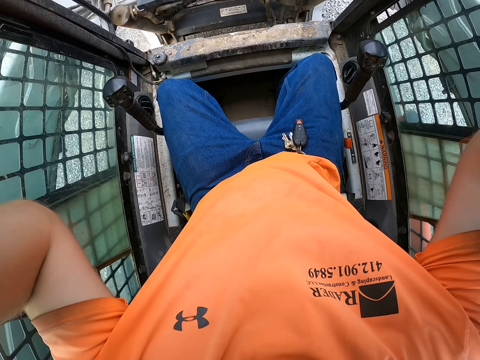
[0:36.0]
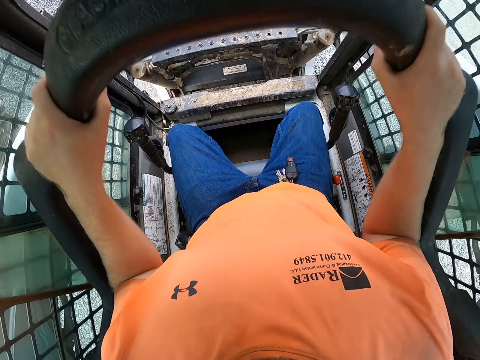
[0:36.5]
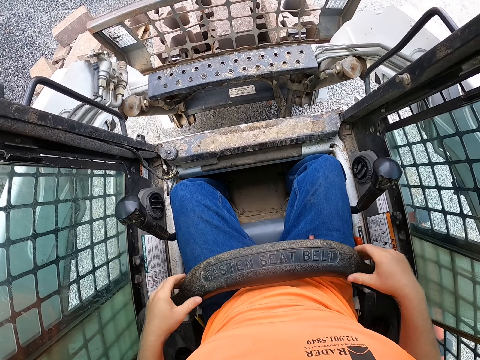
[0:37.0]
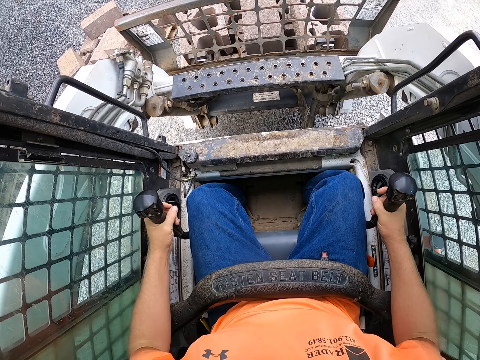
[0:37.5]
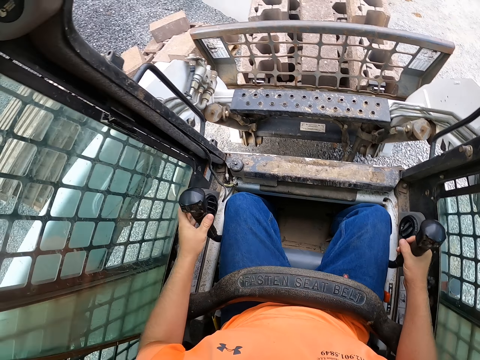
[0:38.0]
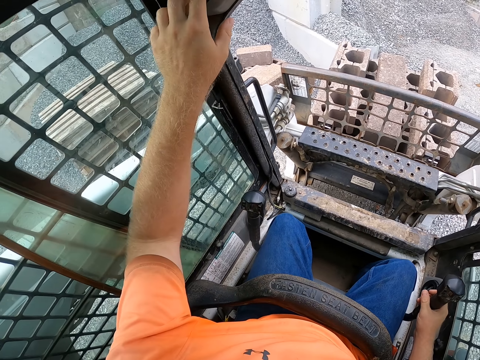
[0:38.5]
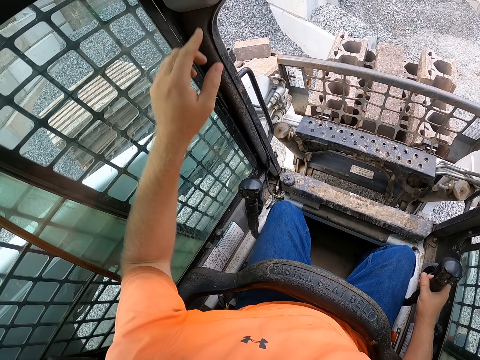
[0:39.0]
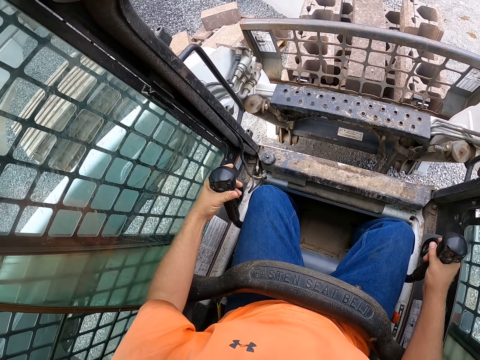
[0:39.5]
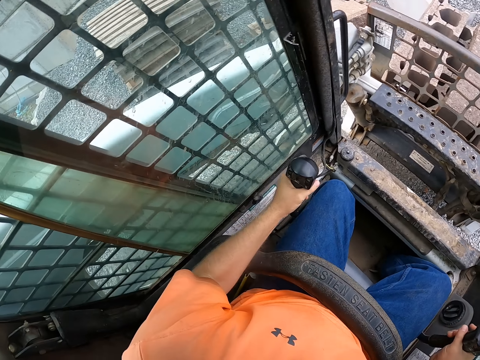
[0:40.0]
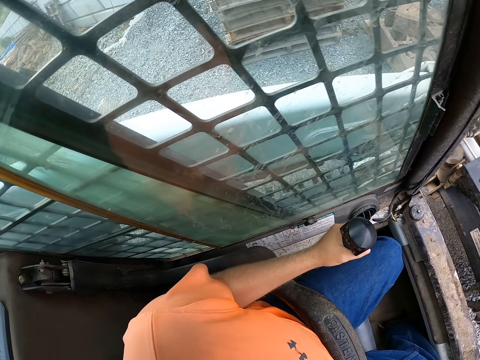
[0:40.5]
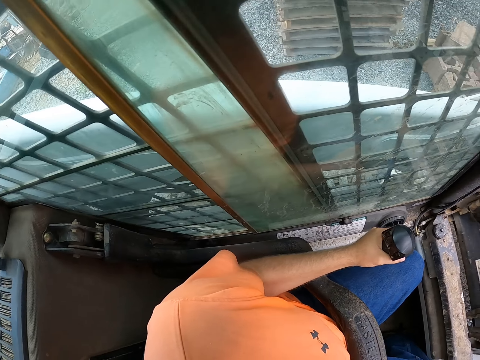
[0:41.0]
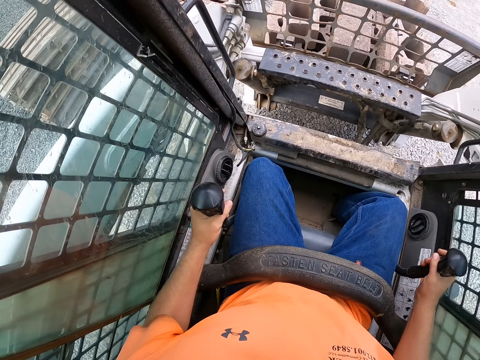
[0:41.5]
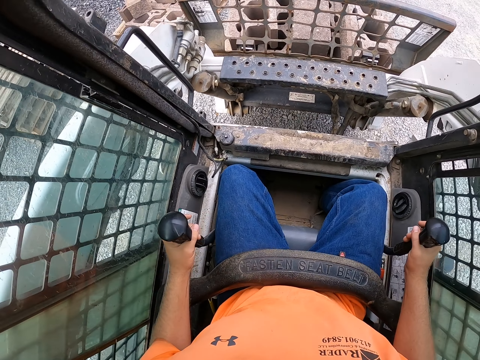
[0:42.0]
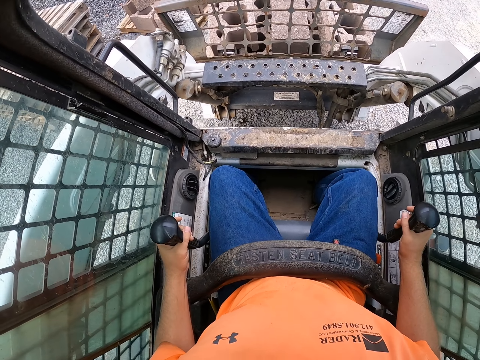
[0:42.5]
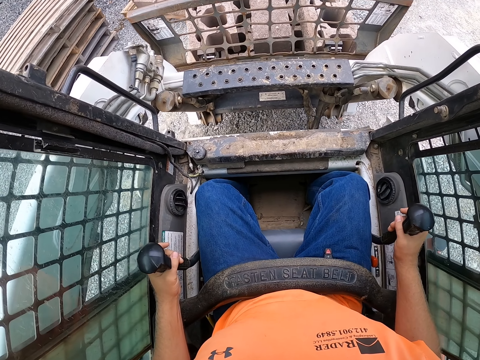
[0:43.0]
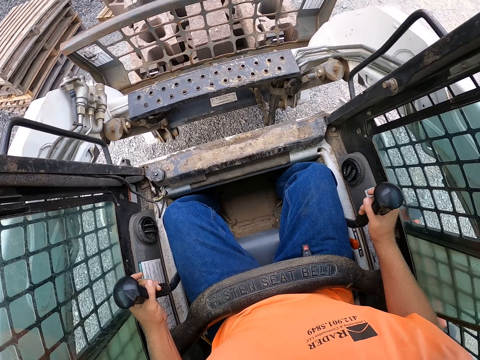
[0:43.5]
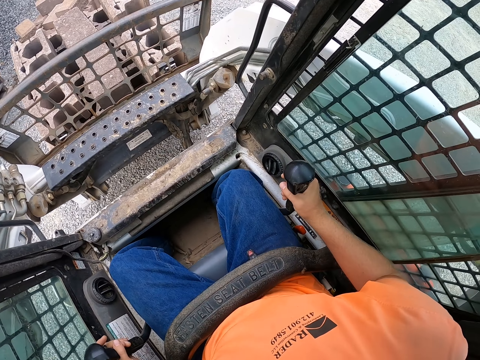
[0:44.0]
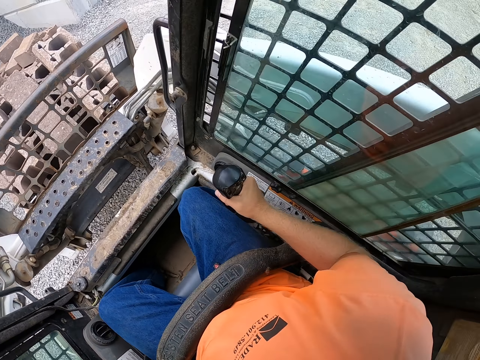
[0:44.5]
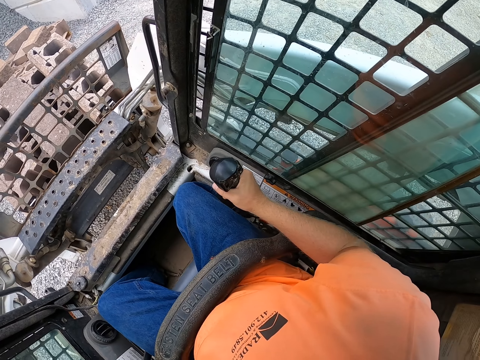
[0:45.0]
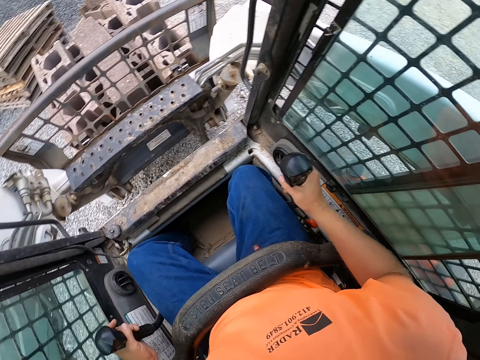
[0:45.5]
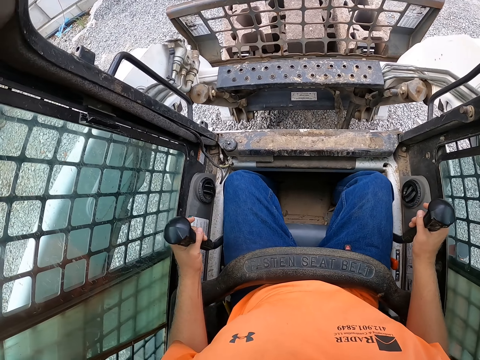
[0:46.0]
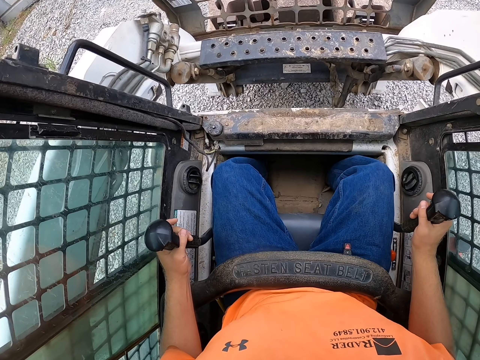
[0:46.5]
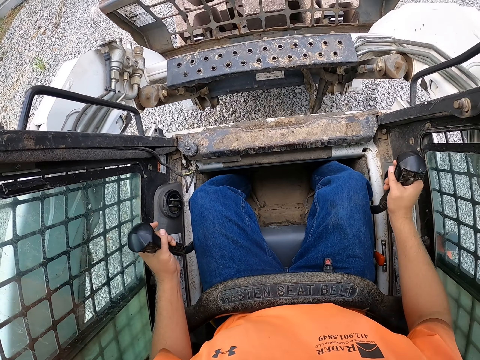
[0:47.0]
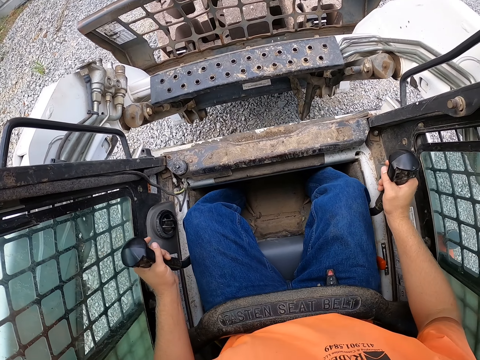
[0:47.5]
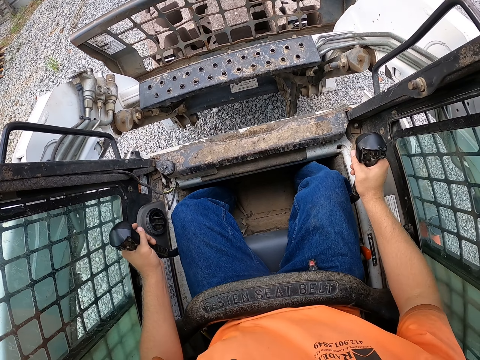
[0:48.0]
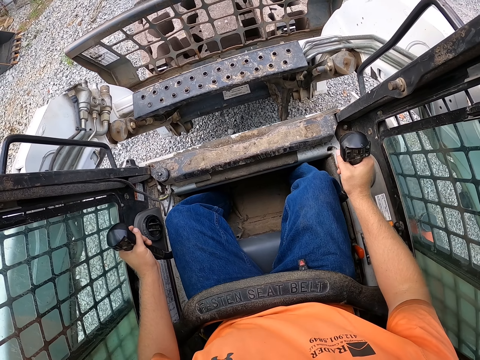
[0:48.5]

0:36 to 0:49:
The camera wearer pulls the seatbelt of the forklift with his hands. He puts on the seat belt. He operates the forklift with the gear sticks in his hands. He holds the gear. He presses a button in the forklift with his left hand. He operates the forklift with the gear sticks in his hands. He holds the gear. He reverses the forklift.

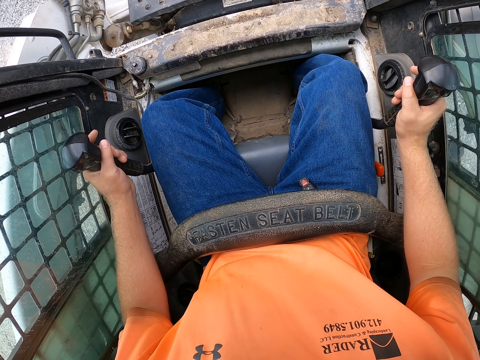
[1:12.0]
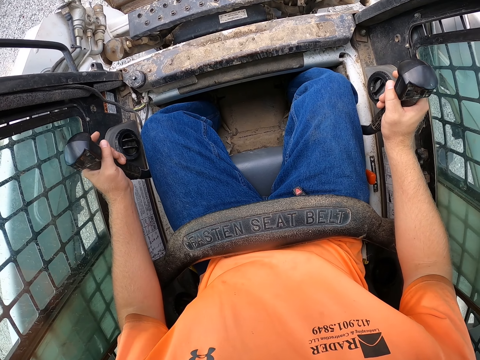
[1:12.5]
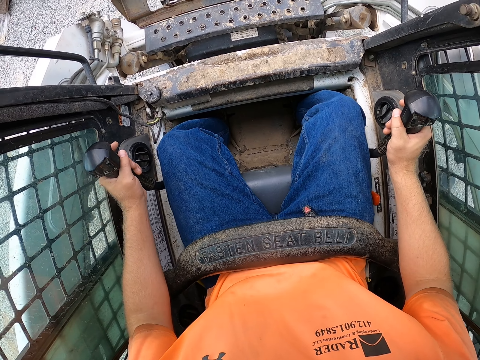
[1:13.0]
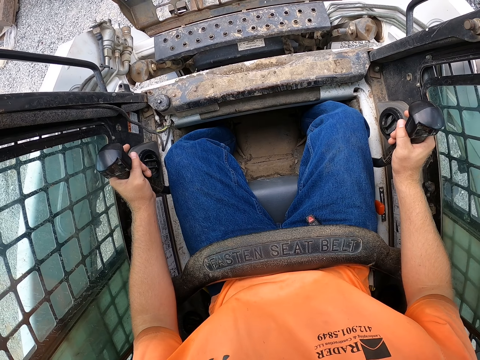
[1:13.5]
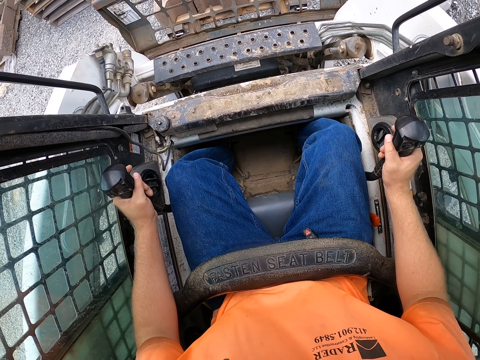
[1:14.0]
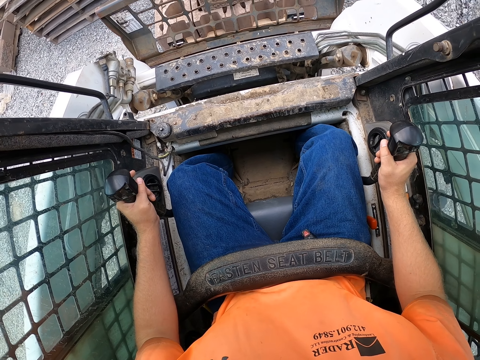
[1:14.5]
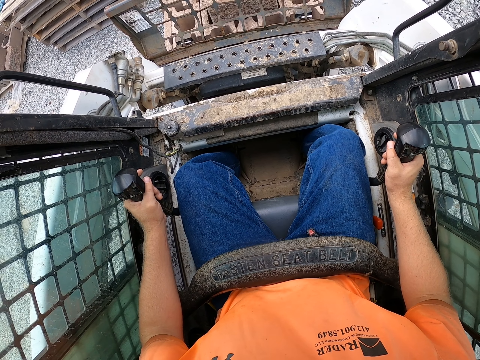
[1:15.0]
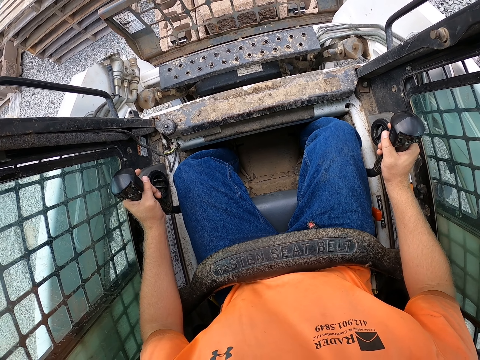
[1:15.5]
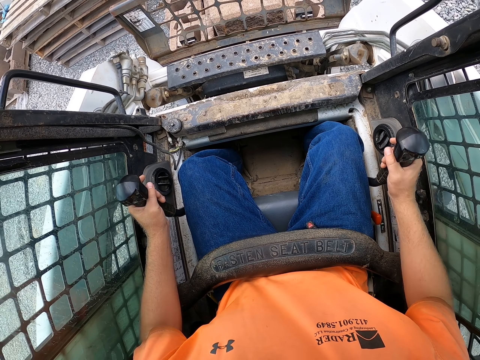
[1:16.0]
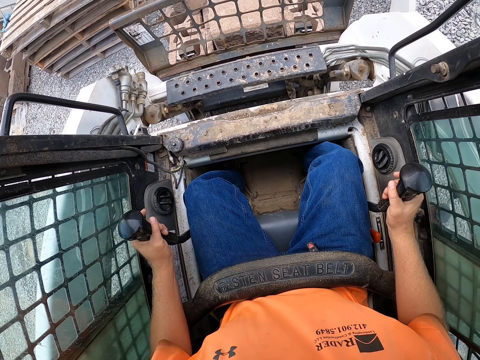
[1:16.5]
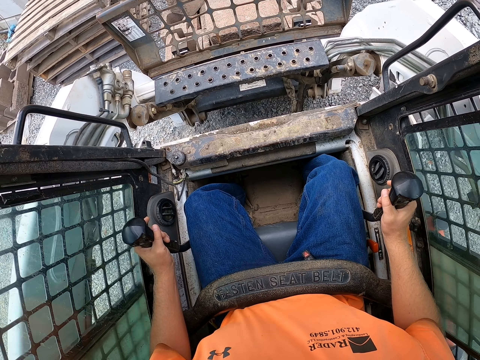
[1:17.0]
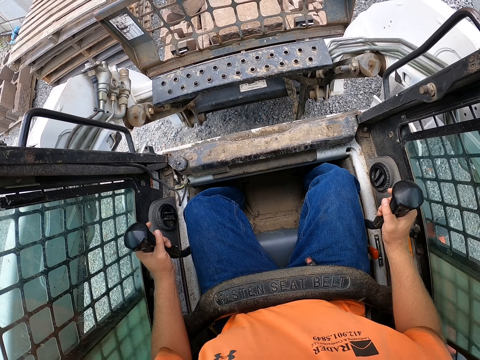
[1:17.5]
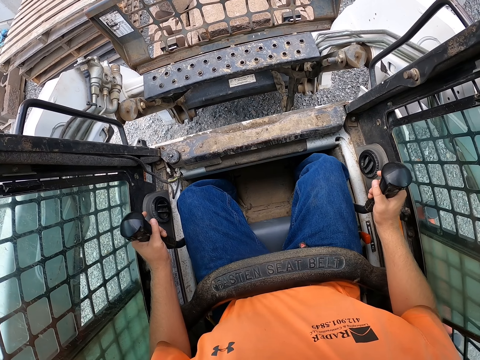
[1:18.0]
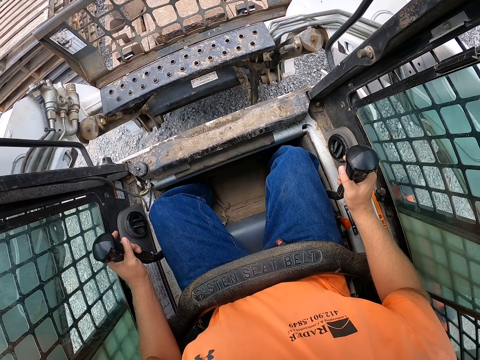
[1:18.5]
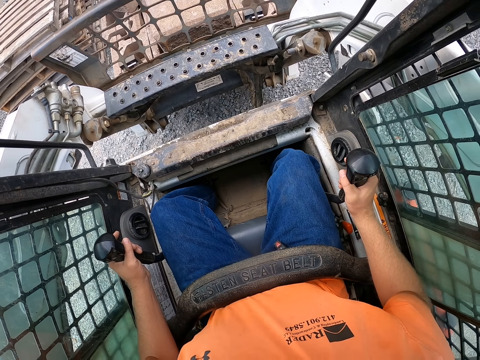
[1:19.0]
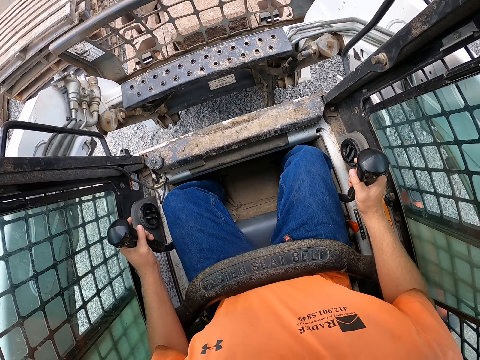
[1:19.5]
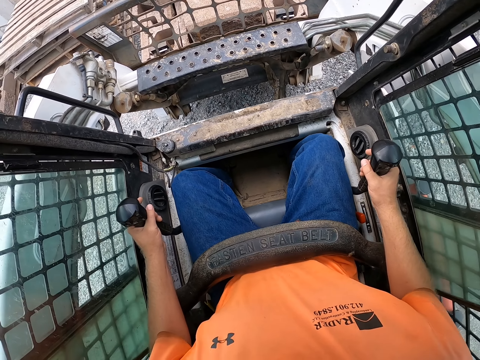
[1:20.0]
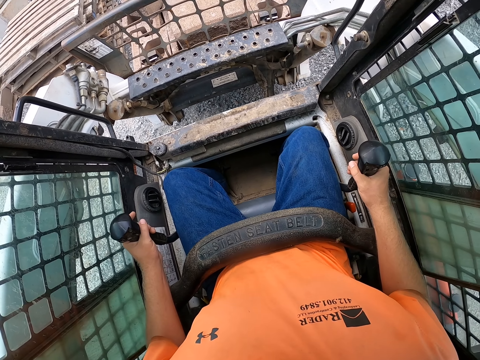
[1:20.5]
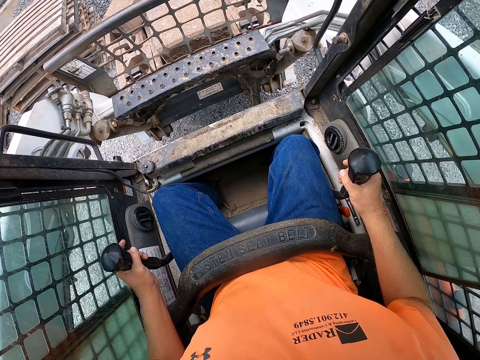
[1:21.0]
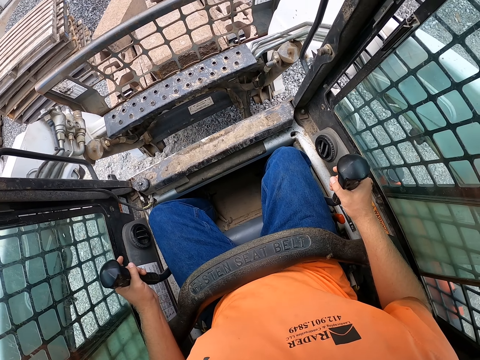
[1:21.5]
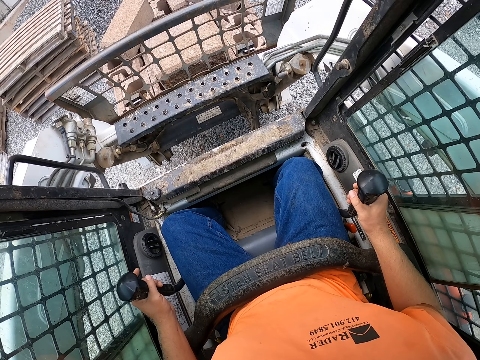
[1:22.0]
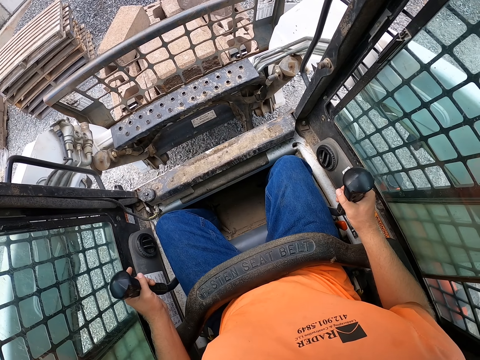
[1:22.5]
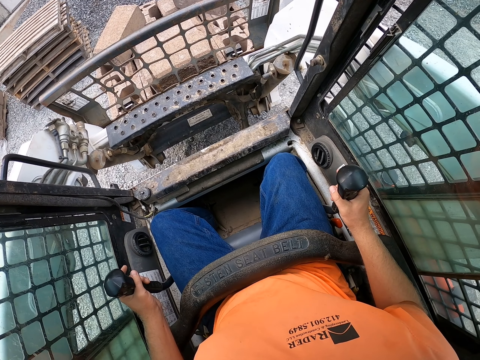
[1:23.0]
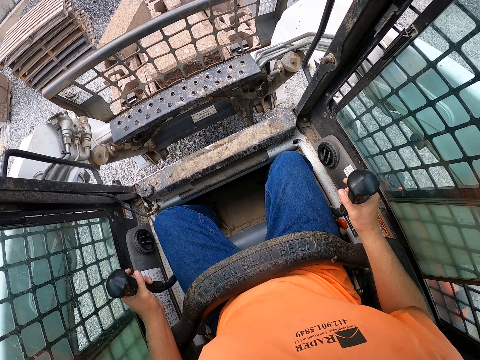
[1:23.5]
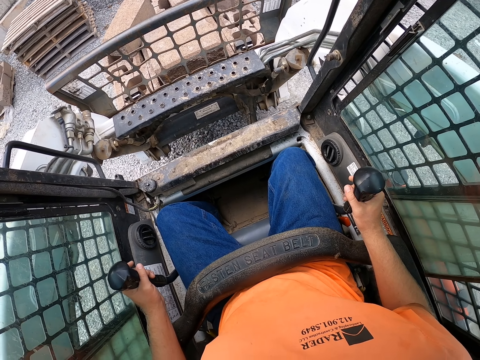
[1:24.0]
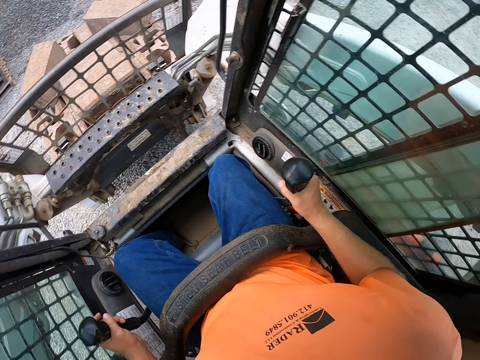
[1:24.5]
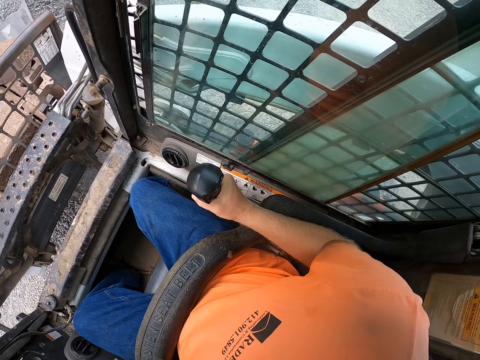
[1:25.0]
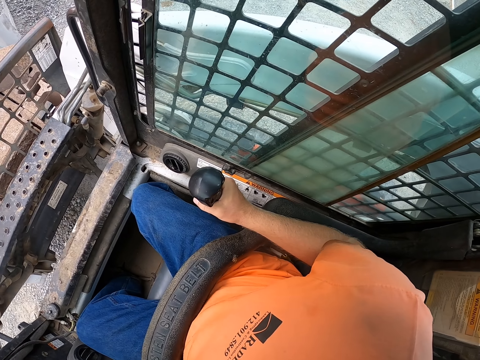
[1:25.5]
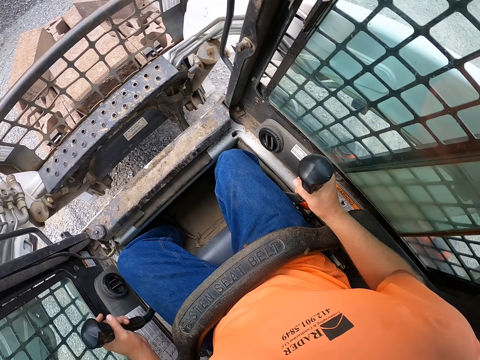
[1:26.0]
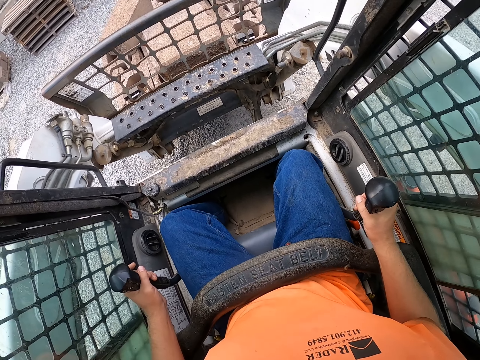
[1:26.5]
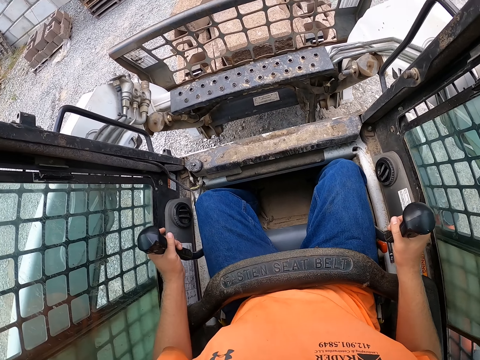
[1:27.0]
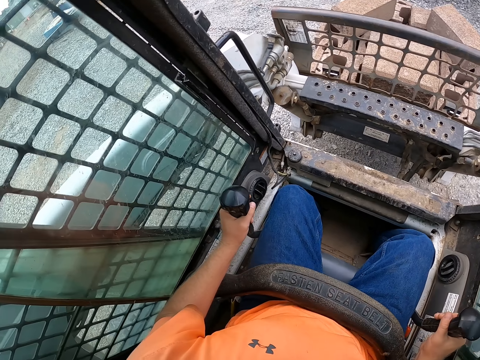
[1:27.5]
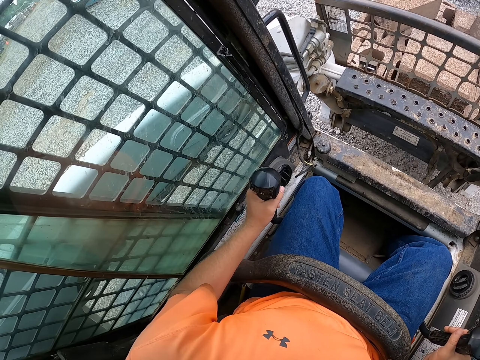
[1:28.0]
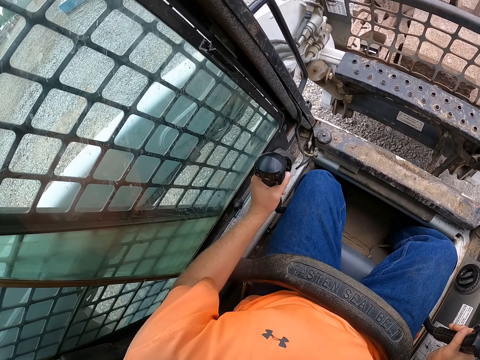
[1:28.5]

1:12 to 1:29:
The camera wearer picks up a pallet of bricks from the floor with the forks of the forklift. They reverse the forklift.
